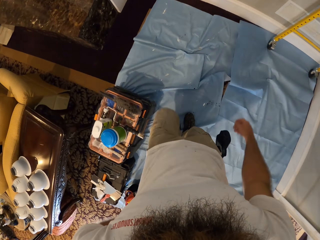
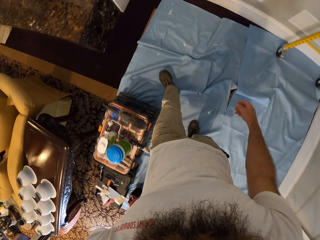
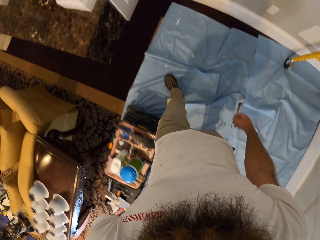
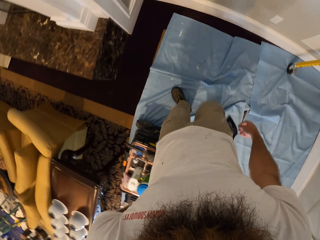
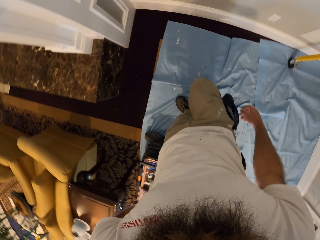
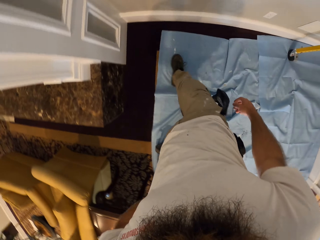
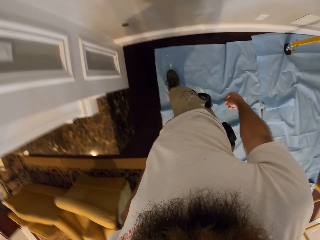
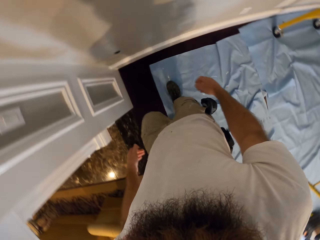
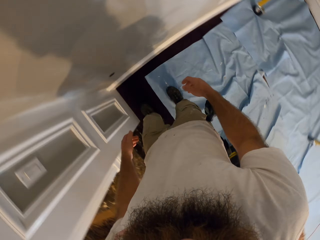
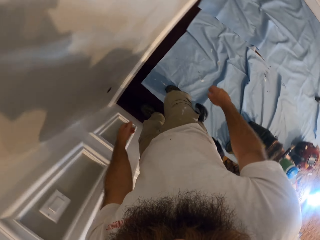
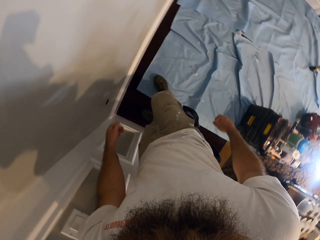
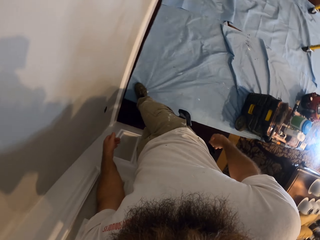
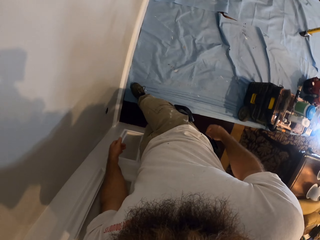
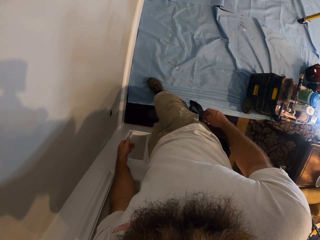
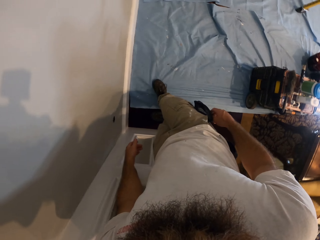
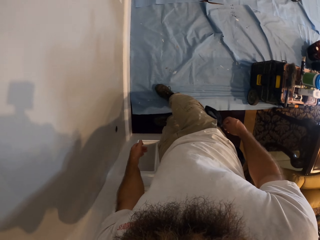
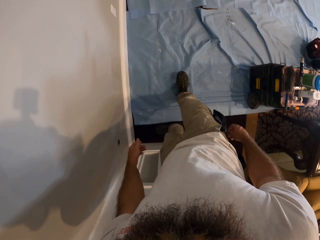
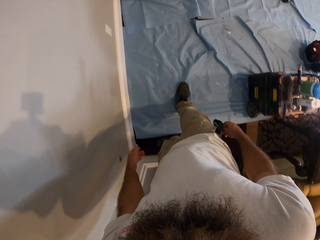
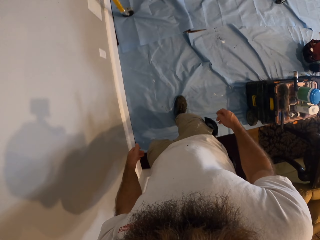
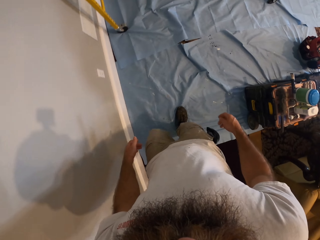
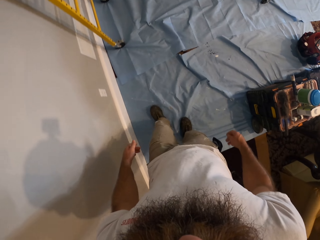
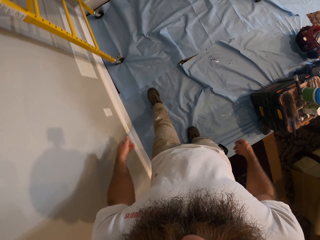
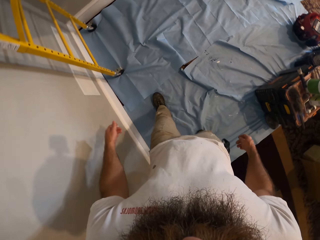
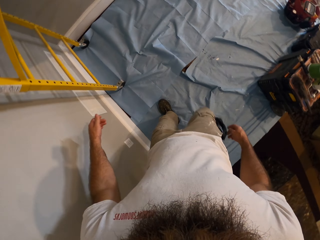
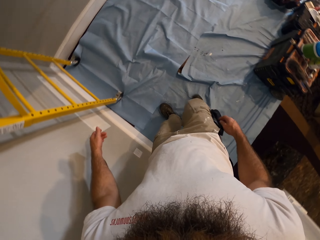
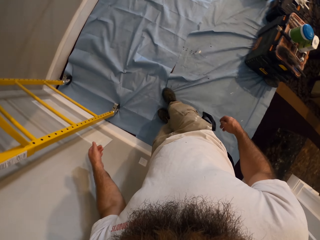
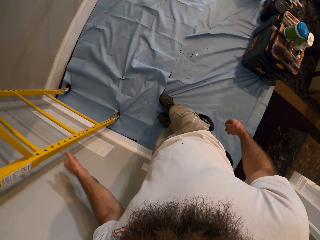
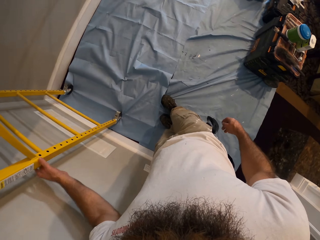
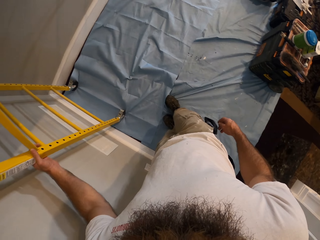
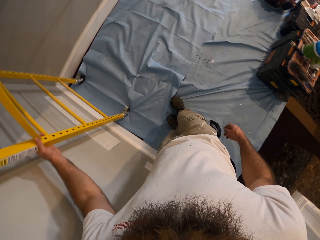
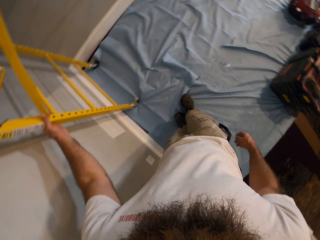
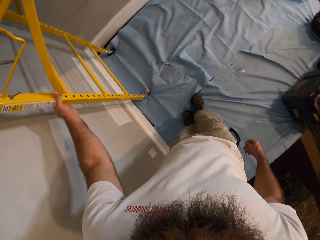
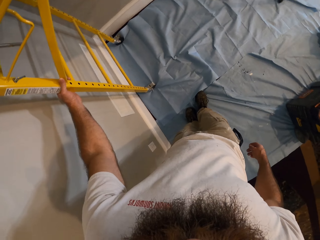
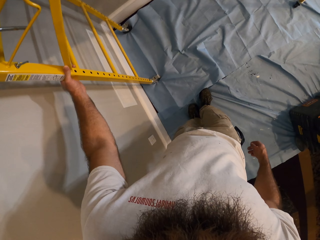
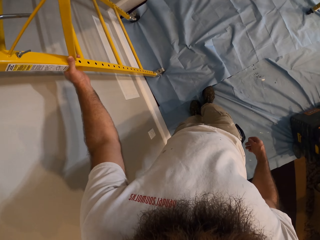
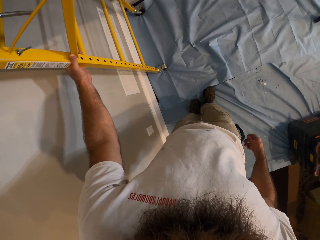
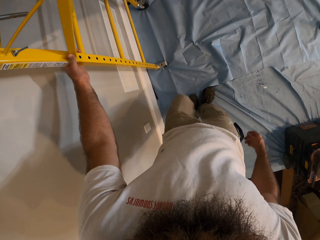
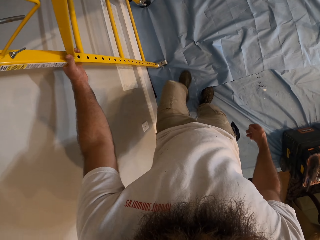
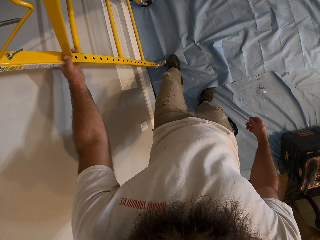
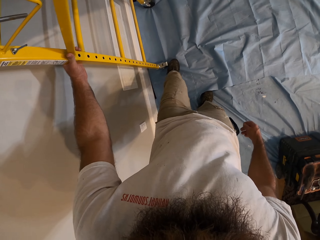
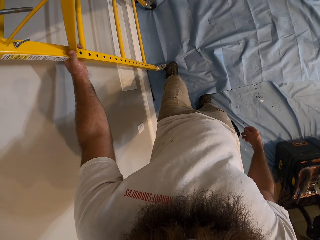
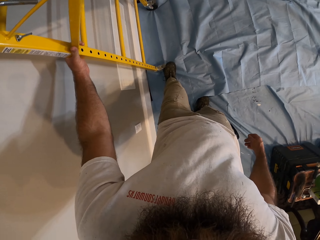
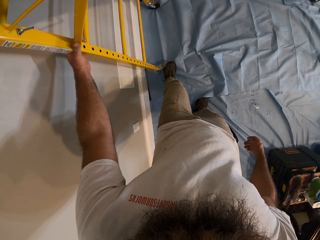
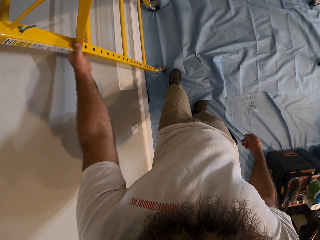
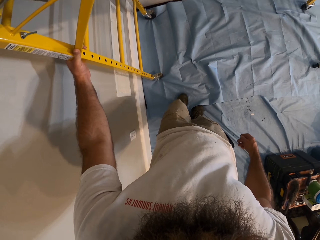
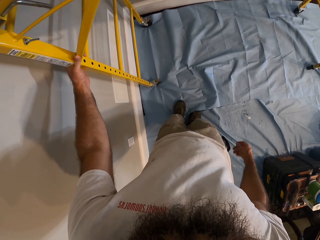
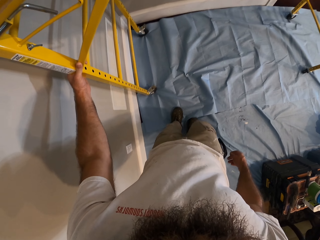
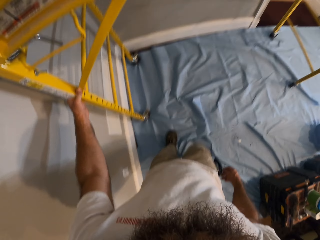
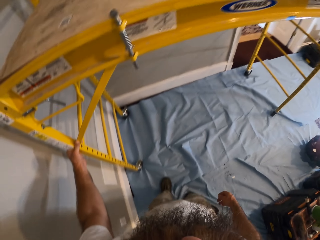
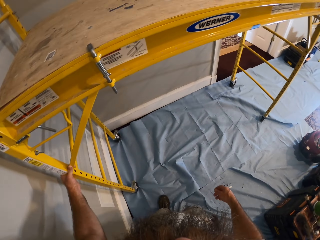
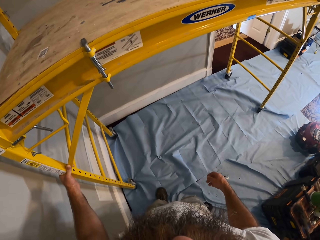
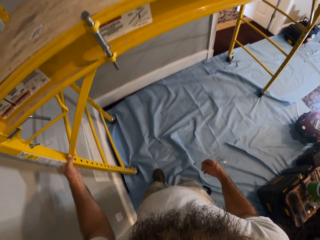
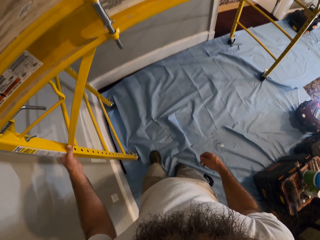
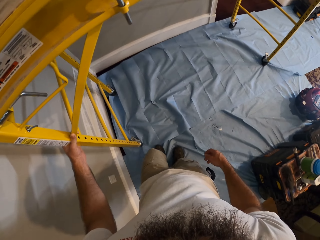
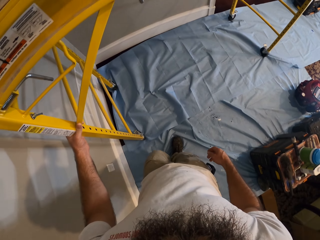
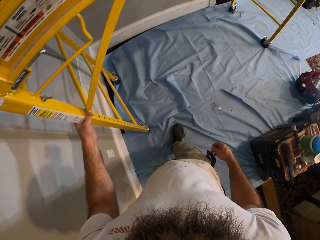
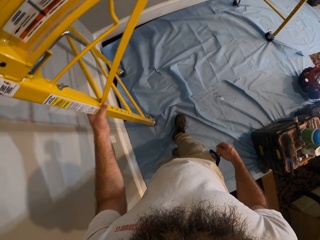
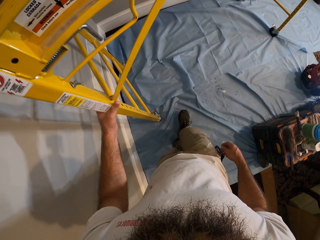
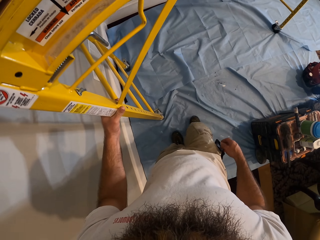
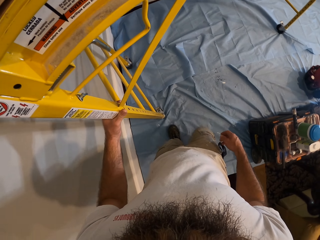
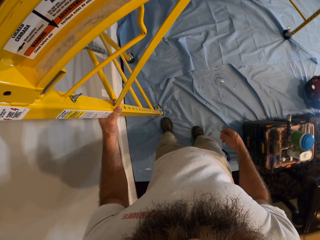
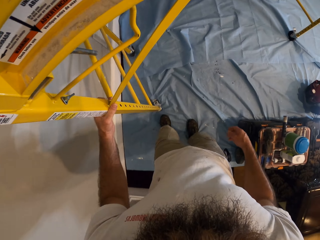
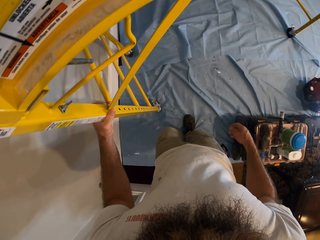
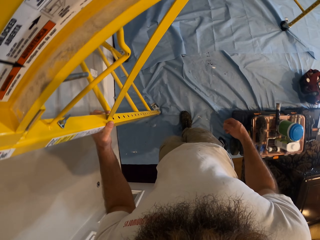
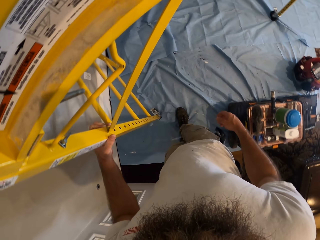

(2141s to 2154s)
The camera wearer adjusts the carpet. He holds a scaffold with his left hand. He adjusts the carpet. He moves the scaffold on the floor with his left hand.

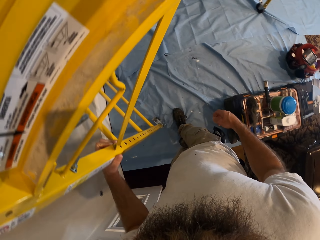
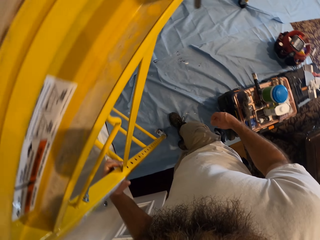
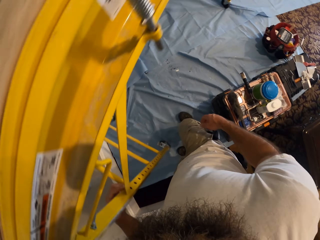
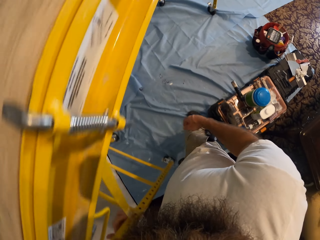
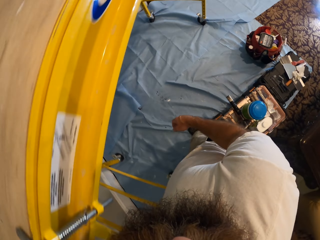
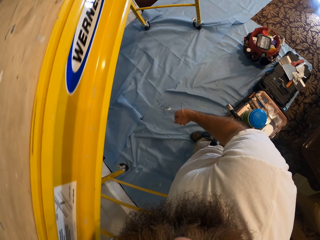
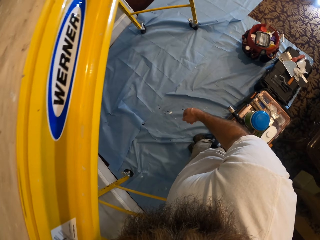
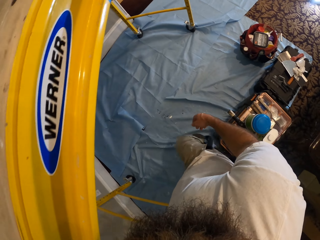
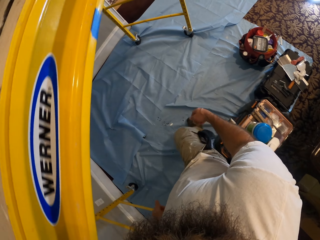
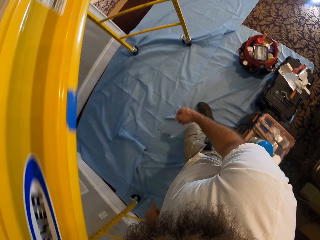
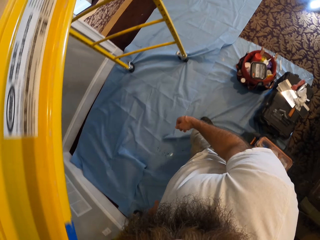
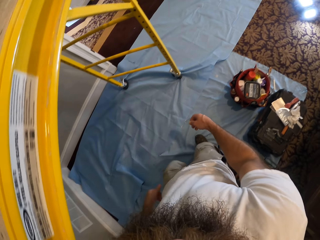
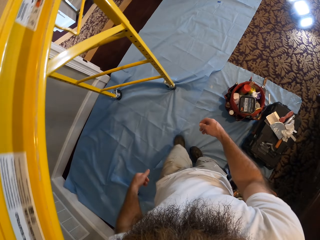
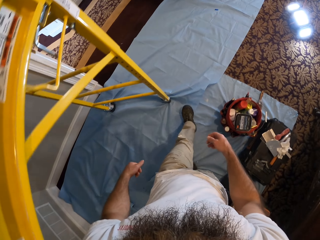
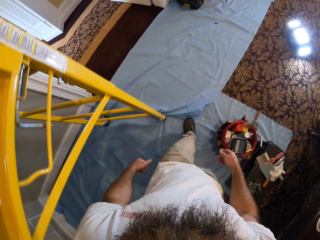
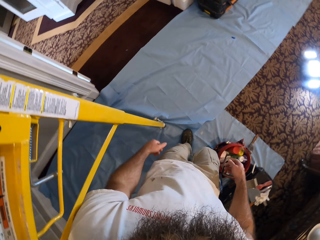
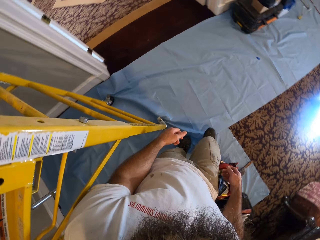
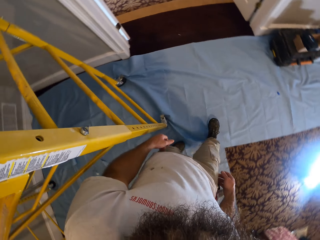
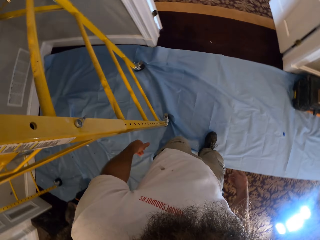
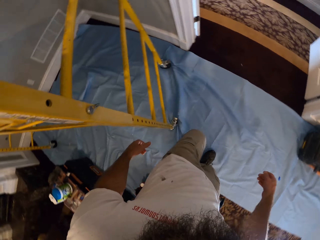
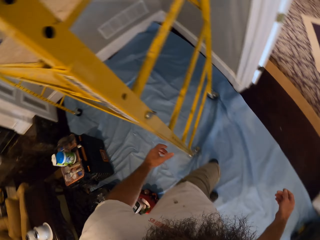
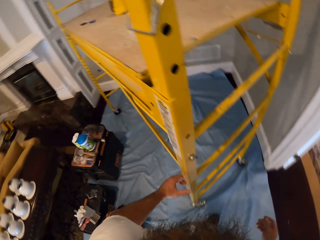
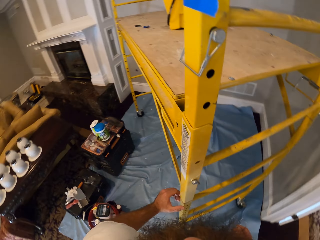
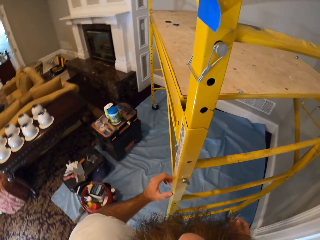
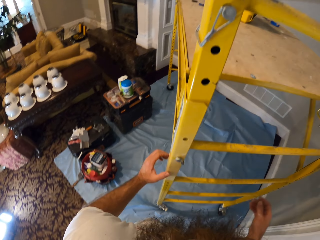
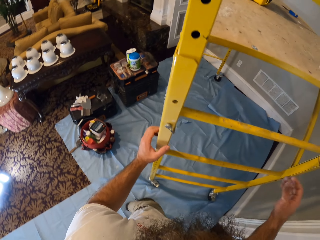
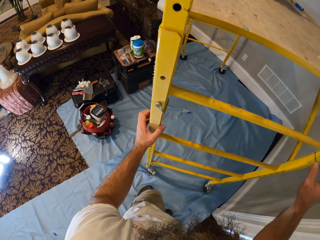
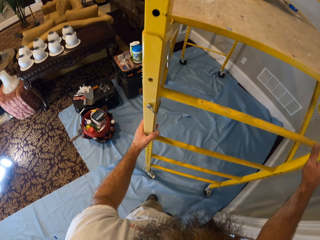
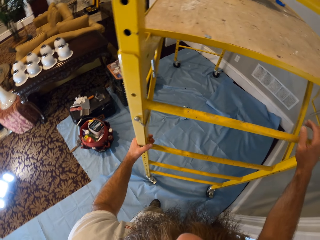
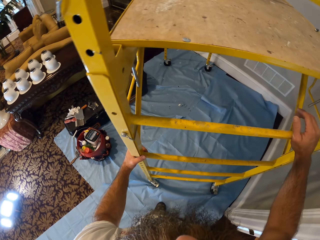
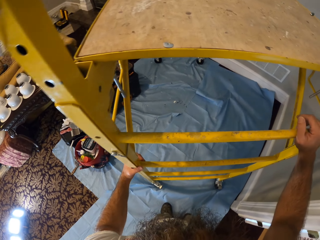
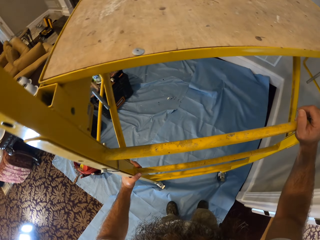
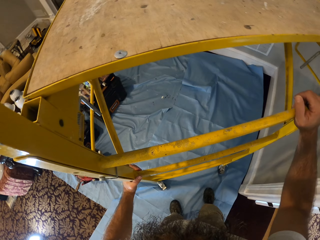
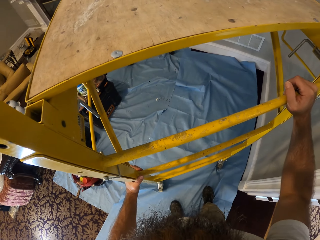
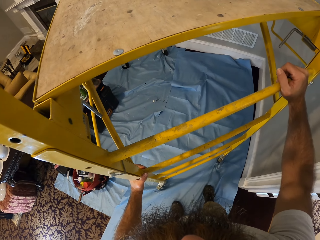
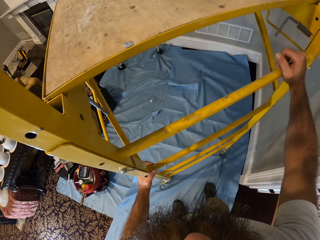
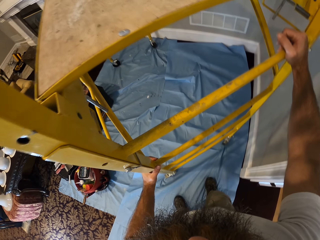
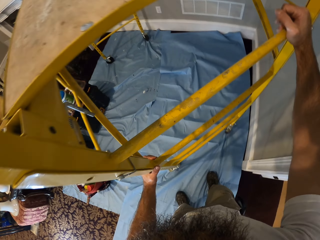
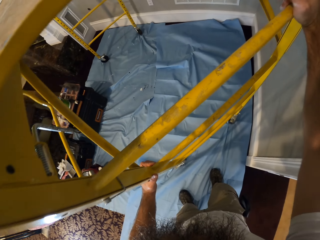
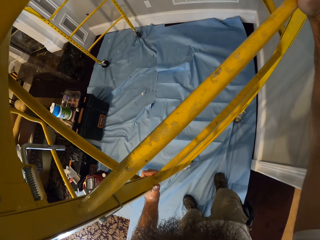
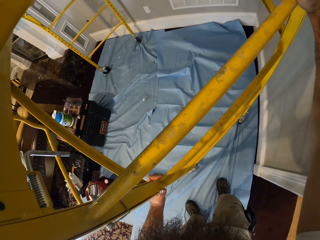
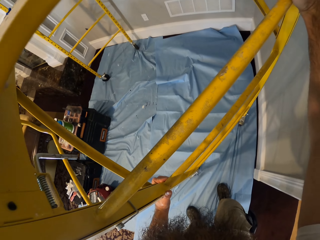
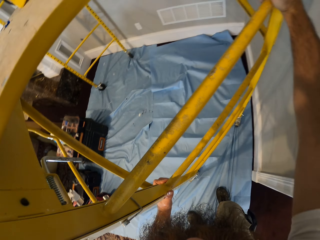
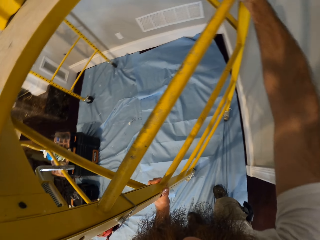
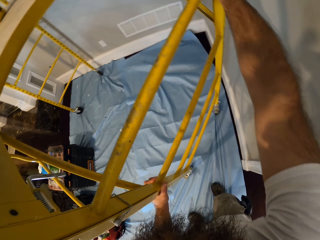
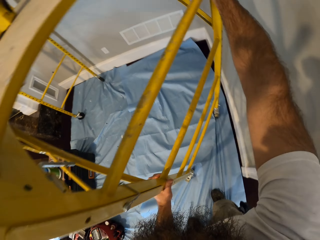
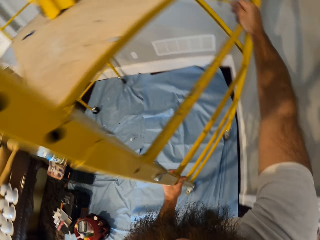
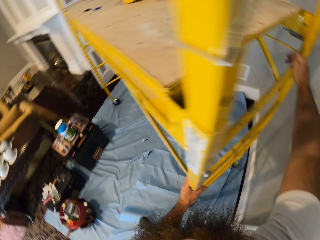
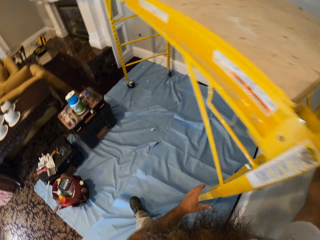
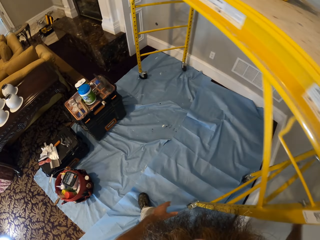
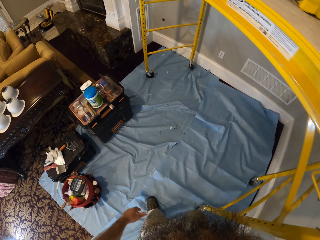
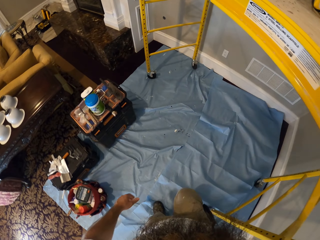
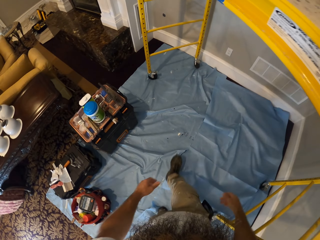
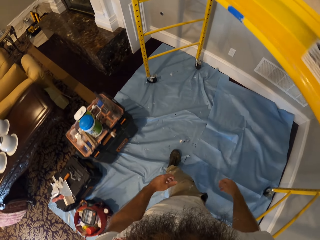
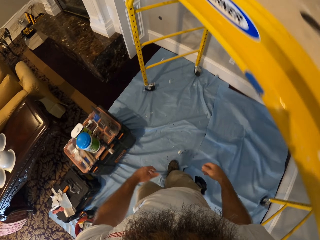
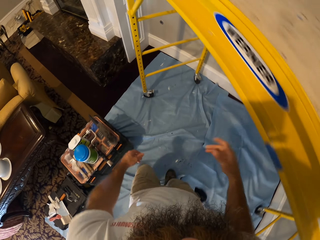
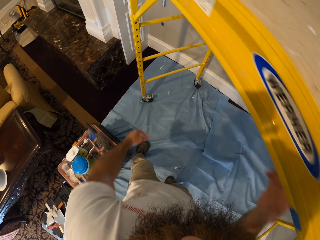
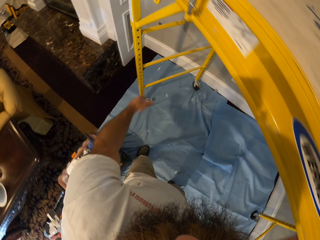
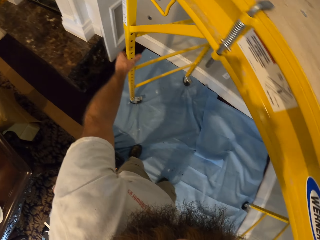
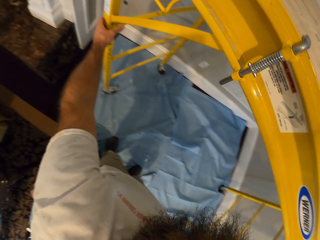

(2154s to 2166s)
The camera wearer walks around. He holds the ladder. He moves the scaffold on the floor with his hands. He walks around.
